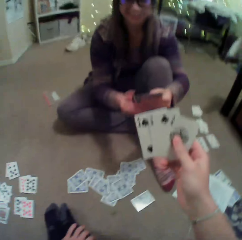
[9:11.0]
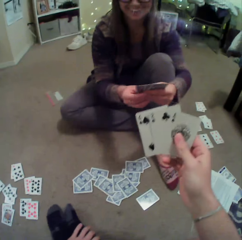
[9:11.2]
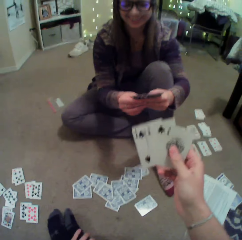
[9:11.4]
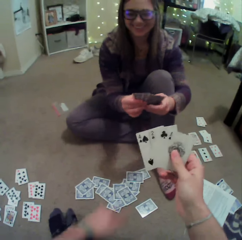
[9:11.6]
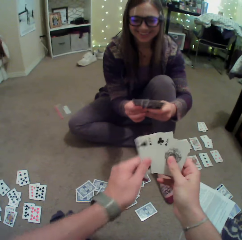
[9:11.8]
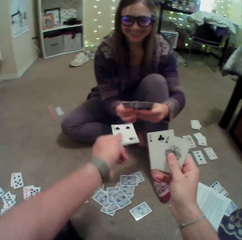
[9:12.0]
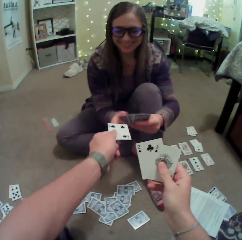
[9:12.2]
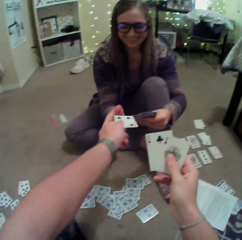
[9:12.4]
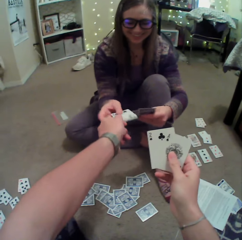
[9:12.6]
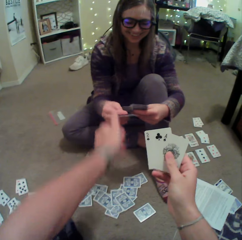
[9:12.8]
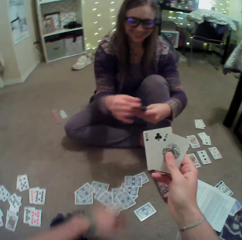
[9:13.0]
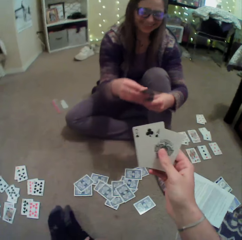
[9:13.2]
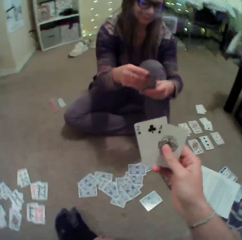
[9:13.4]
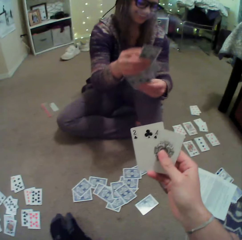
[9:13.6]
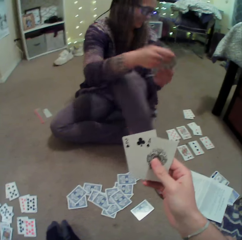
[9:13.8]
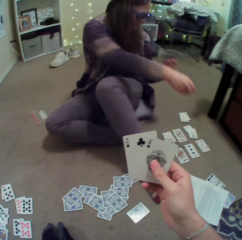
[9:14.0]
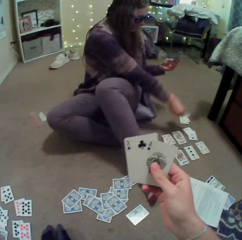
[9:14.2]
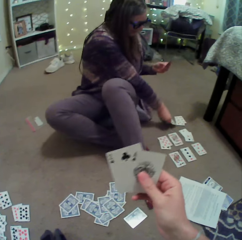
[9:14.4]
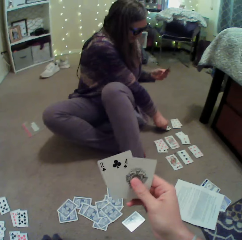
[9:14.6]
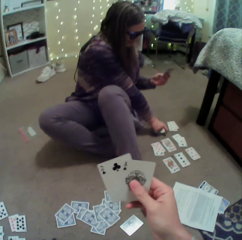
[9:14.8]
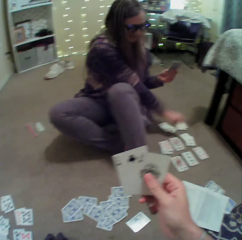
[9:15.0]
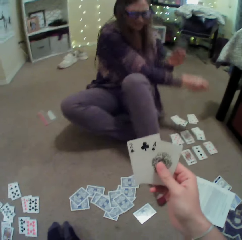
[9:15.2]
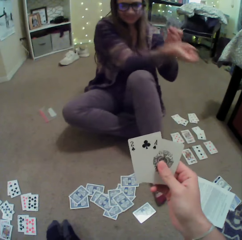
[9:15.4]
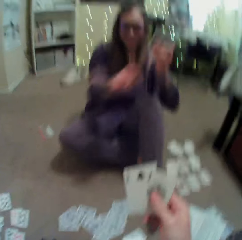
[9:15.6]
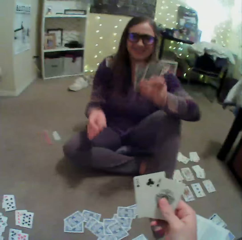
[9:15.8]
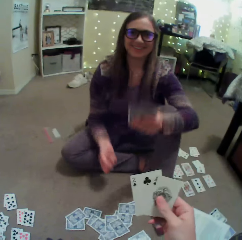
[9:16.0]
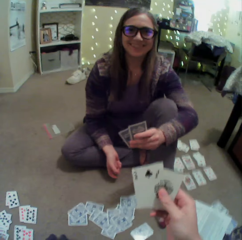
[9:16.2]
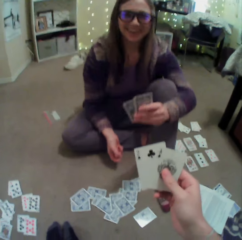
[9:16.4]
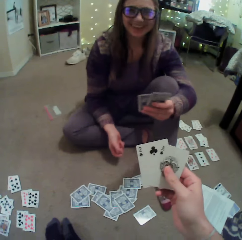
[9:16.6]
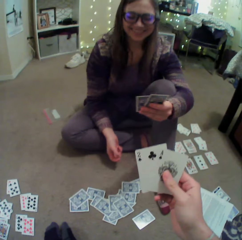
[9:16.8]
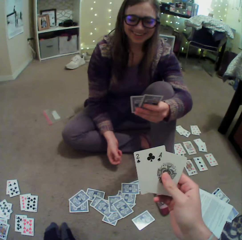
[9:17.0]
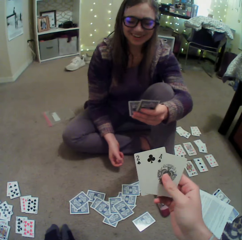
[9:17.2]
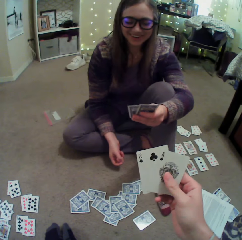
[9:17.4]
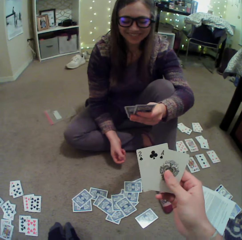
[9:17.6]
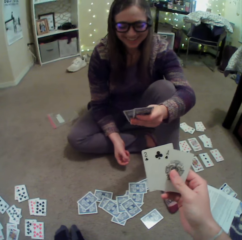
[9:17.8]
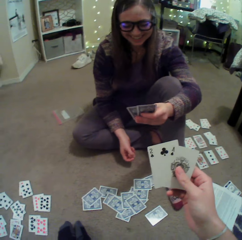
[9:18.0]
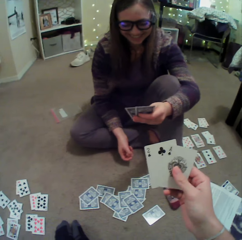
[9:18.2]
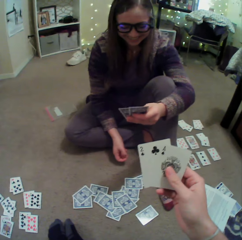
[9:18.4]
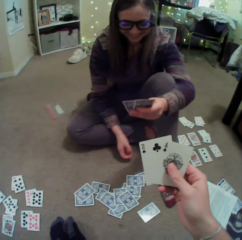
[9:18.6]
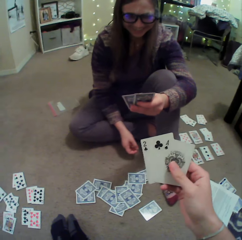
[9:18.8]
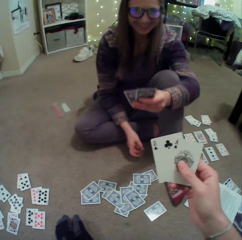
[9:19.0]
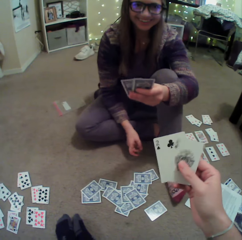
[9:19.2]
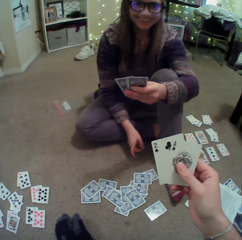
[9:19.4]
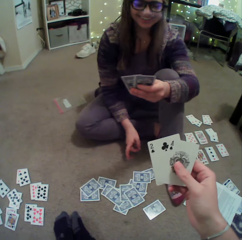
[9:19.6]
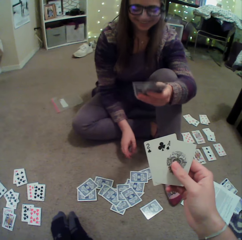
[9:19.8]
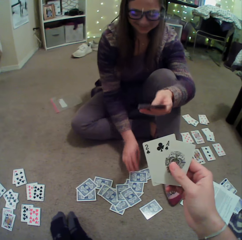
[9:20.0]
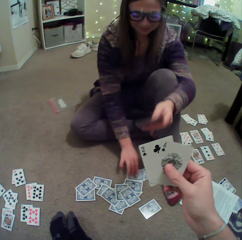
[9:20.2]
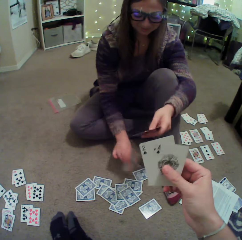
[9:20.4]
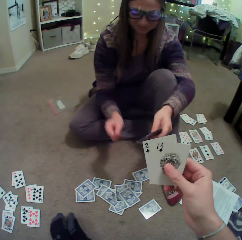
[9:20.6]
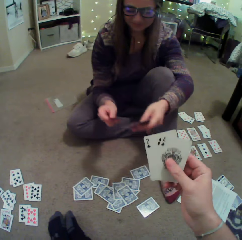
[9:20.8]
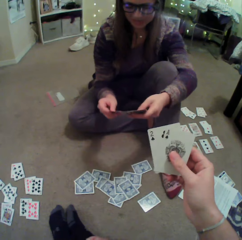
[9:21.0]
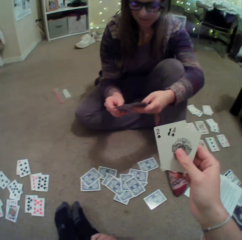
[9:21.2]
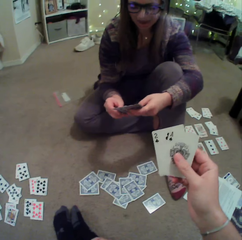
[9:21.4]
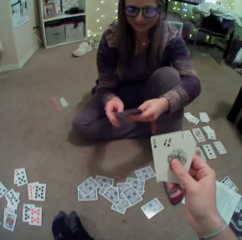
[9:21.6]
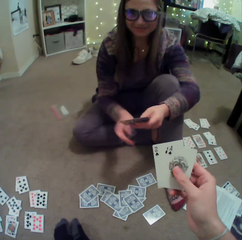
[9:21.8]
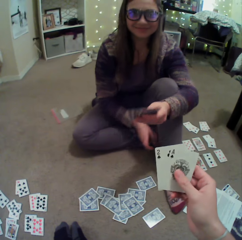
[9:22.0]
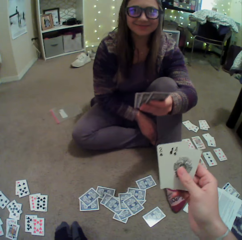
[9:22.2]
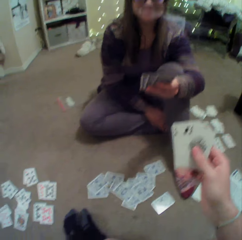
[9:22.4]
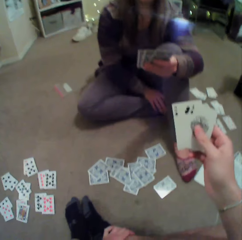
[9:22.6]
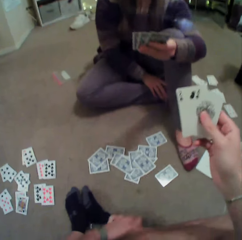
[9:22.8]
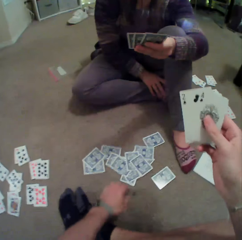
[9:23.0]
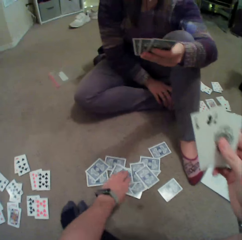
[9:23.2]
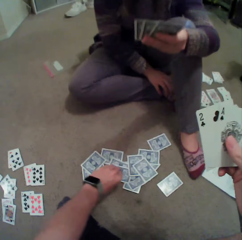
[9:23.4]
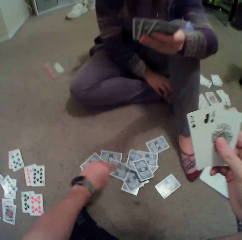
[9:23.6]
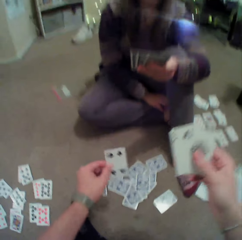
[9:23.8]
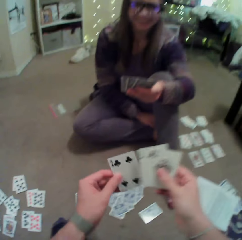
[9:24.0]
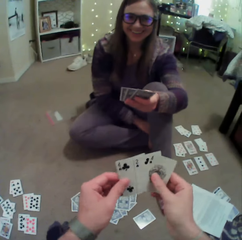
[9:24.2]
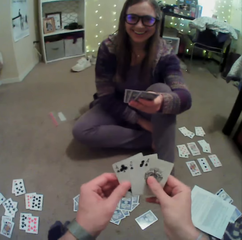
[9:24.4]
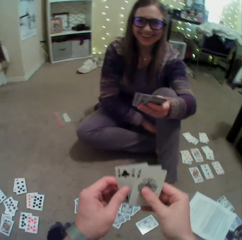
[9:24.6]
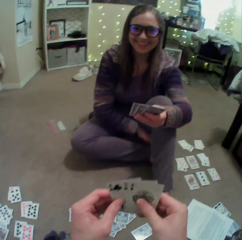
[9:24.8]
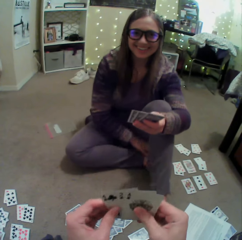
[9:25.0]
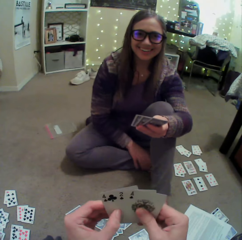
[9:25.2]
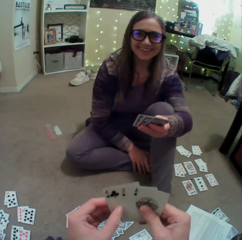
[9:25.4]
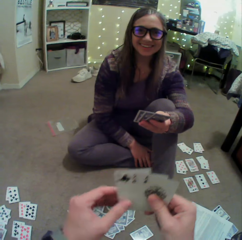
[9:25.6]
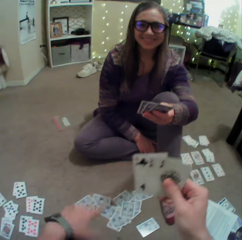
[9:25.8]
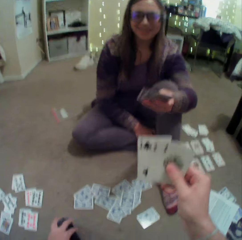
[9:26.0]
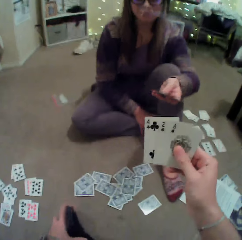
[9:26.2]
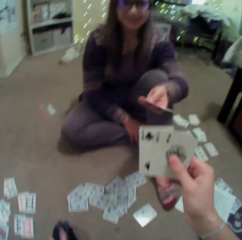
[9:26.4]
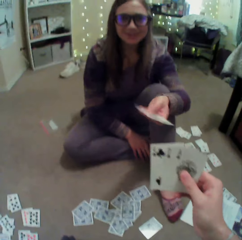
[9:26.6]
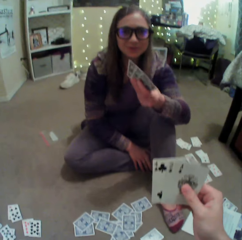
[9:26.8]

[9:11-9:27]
A lady converses with the camera wearer. The camera wearer gives the lady the card. The lady puts a card on the floor. The lady converses with the camera wearer. The lady picks up a card on the floor. The camera wearer looks around. They pick up a card on the floor. They converse with the lady.

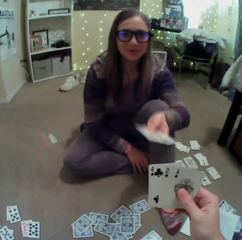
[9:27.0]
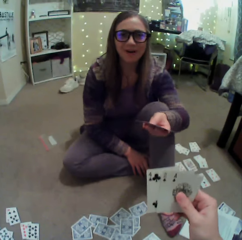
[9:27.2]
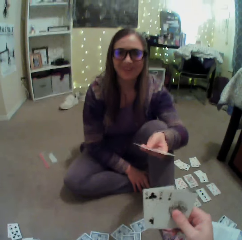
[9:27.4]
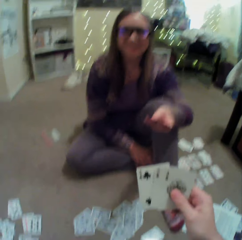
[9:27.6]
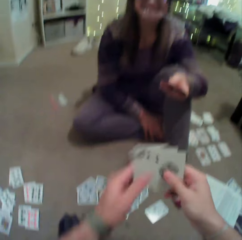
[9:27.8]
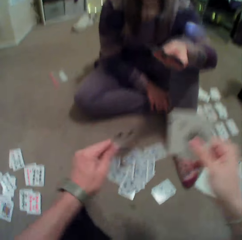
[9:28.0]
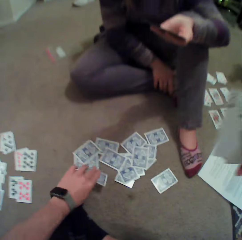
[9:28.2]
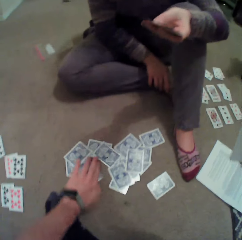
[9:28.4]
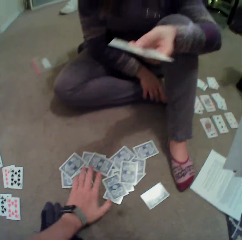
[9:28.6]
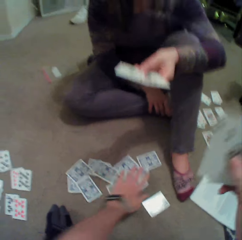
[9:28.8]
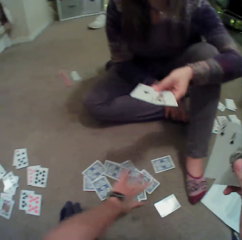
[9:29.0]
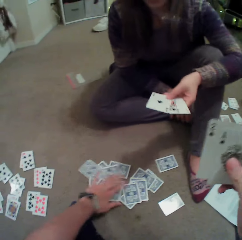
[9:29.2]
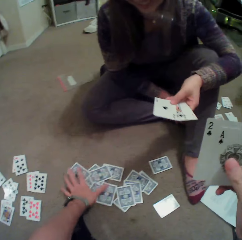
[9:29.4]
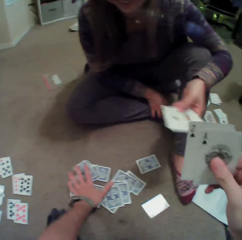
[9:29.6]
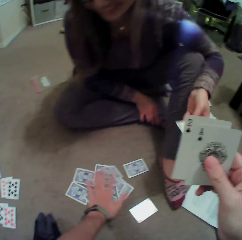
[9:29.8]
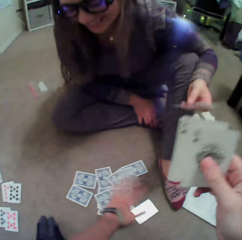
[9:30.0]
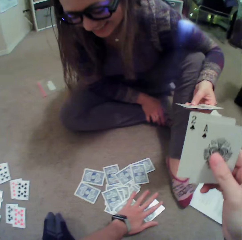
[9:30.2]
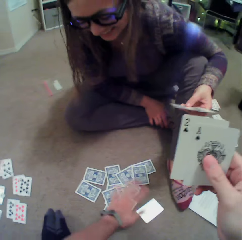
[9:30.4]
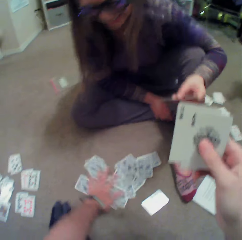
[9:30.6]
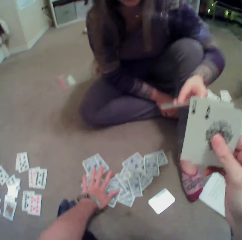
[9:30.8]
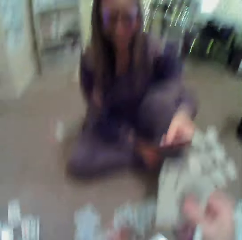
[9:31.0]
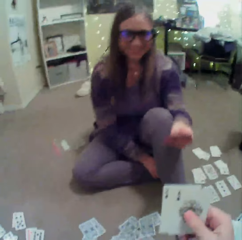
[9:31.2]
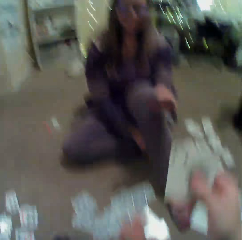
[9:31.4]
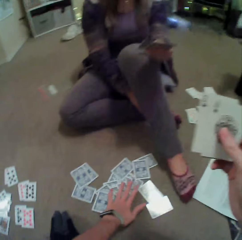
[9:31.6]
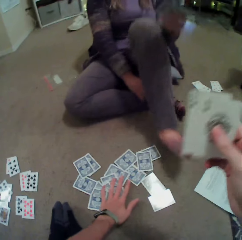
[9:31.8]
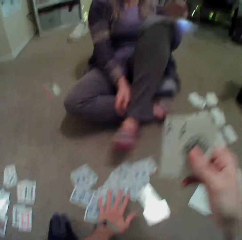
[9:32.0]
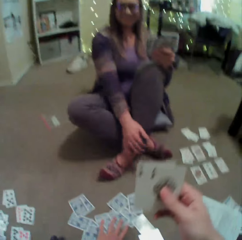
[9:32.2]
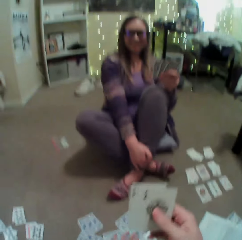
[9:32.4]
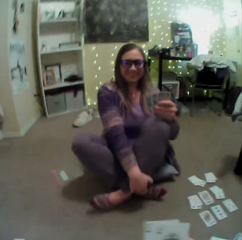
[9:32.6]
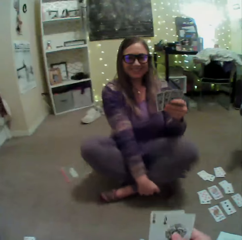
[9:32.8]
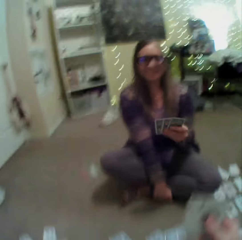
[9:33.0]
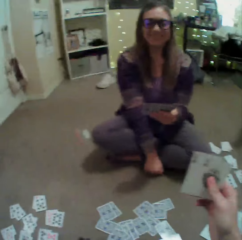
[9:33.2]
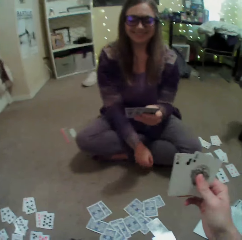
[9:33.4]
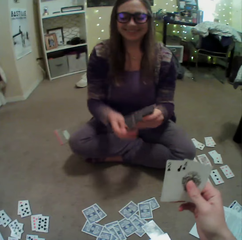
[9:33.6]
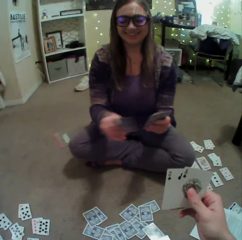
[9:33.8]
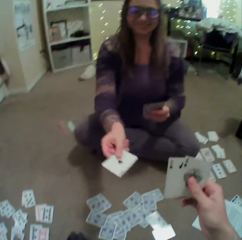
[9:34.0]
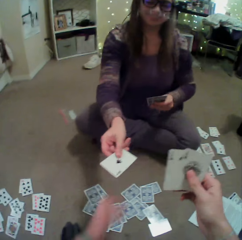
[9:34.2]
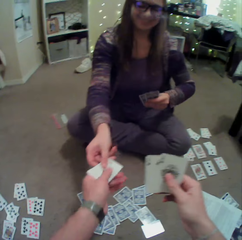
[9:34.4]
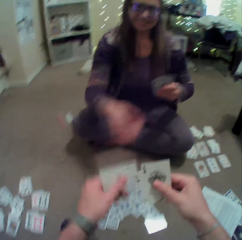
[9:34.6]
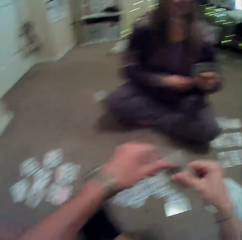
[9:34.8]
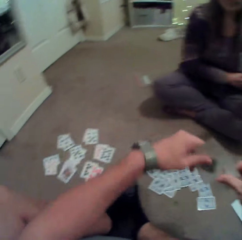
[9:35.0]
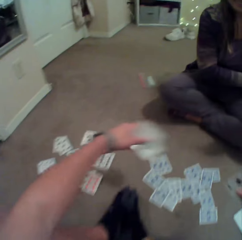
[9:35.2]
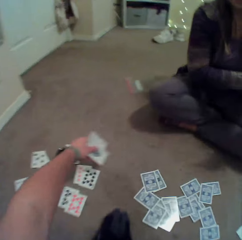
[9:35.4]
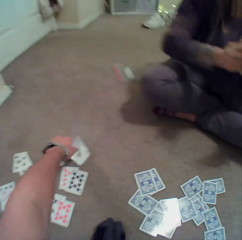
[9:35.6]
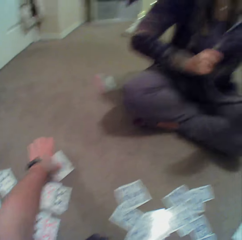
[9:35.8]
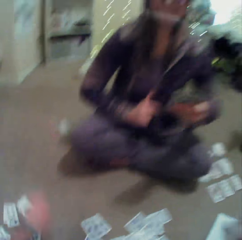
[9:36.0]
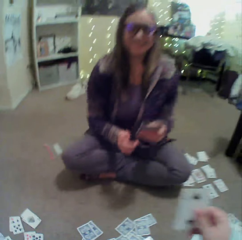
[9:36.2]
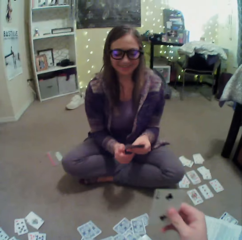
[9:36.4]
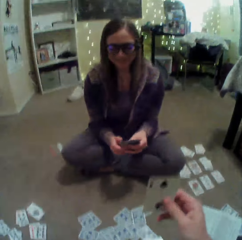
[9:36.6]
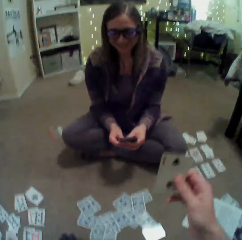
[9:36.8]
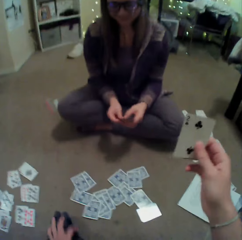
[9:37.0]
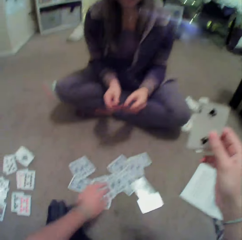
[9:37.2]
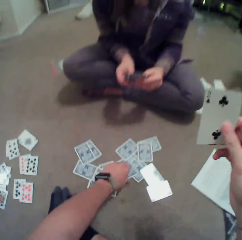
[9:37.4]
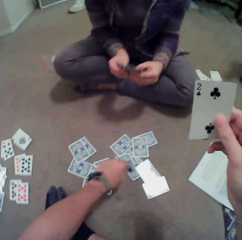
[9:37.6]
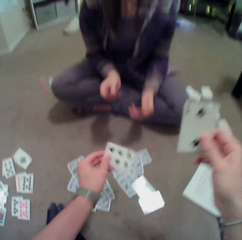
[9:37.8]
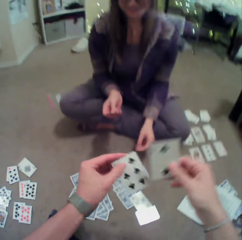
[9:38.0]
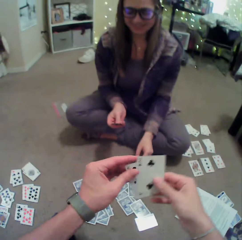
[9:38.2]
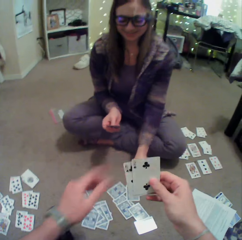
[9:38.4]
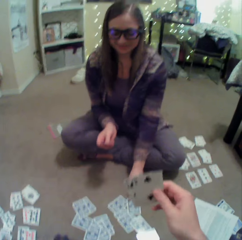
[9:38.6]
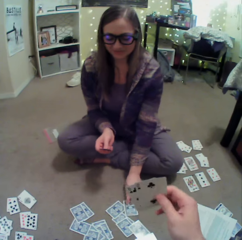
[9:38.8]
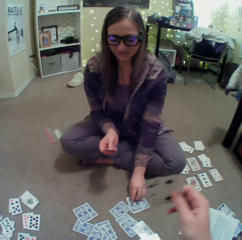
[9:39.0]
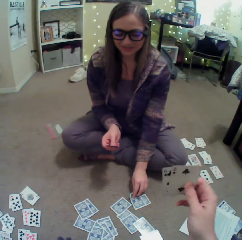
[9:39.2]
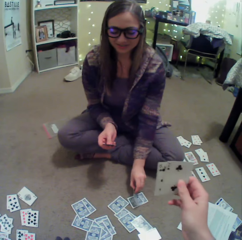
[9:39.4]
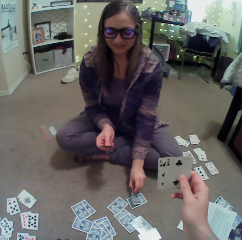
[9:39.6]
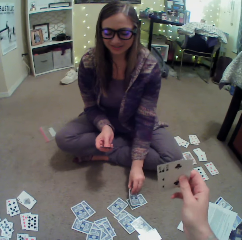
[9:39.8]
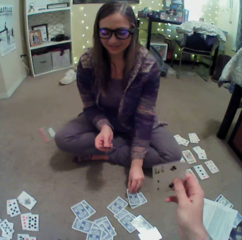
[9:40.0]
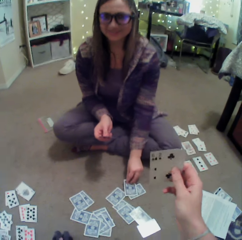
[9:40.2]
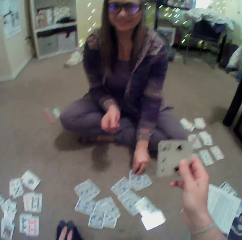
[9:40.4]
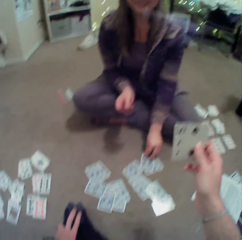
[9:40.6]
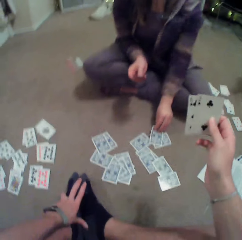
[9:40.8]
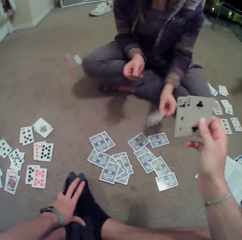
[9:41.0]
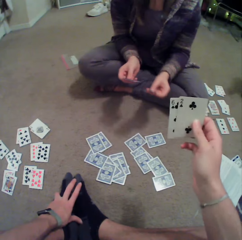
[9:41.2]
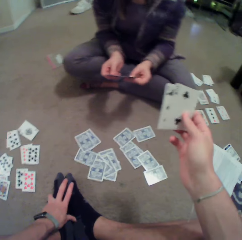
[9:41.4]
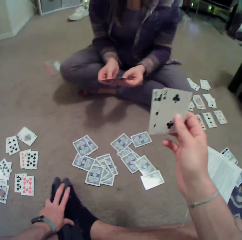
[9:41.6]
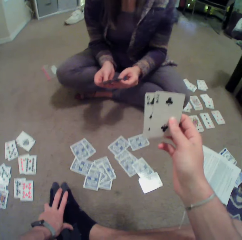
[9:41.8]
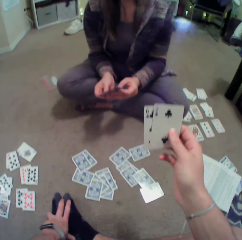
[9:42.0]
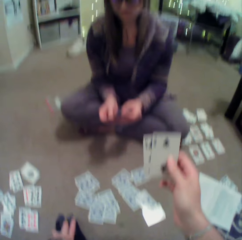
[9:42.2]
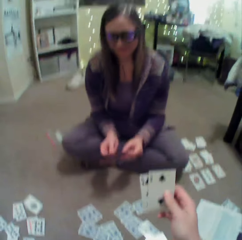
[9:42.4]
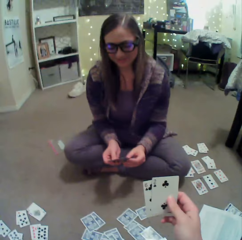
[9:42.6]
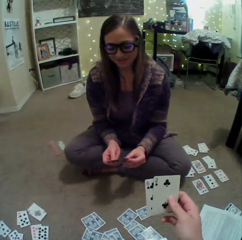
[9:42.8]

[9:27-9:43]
A lady sways a hand. The camera wearer puts a card on the floor. They shuffle cards on the floor and spread the cards. The lady straightens her legs. The lady gives a card to the camera wearer. The camera wearer puts a card on the floor. They pick up a card on the floor. The lady picks up a card on the floor.
